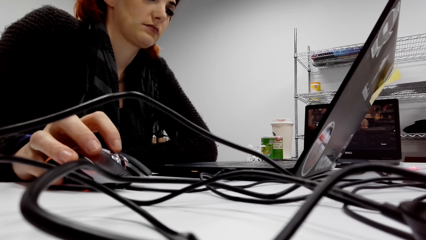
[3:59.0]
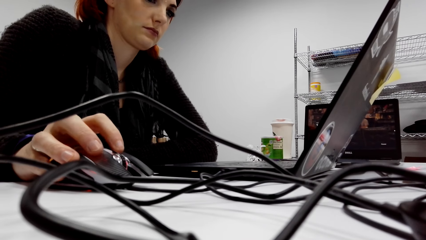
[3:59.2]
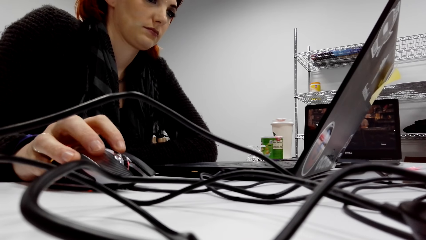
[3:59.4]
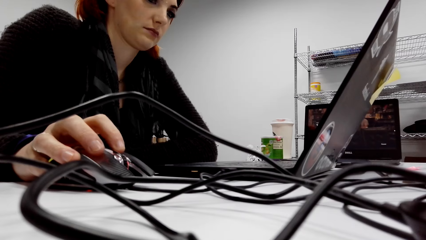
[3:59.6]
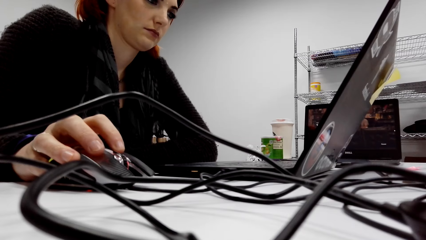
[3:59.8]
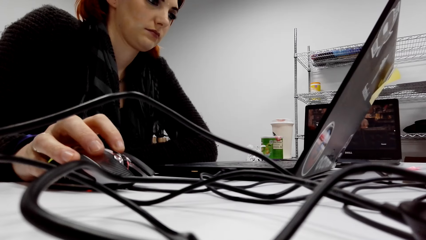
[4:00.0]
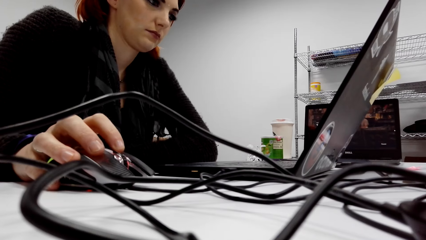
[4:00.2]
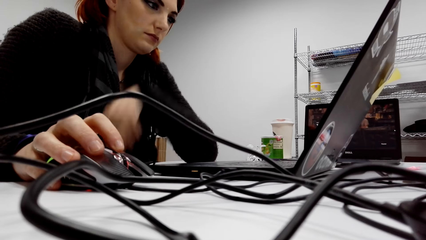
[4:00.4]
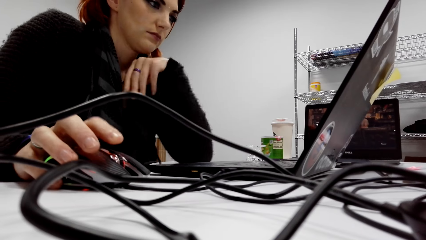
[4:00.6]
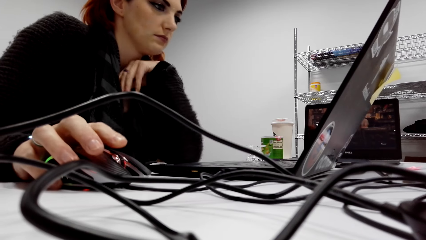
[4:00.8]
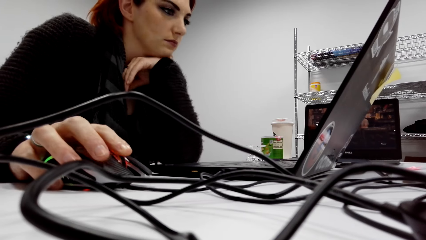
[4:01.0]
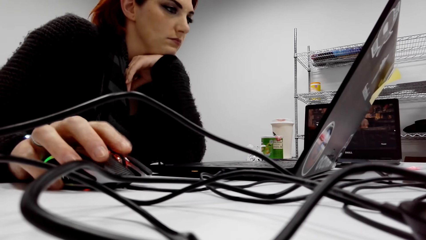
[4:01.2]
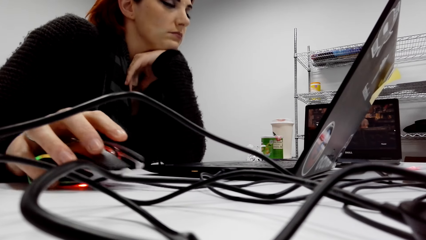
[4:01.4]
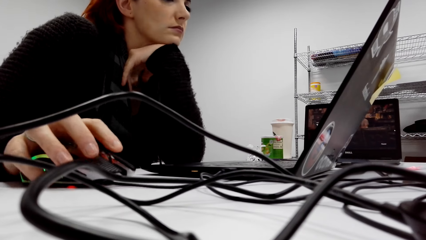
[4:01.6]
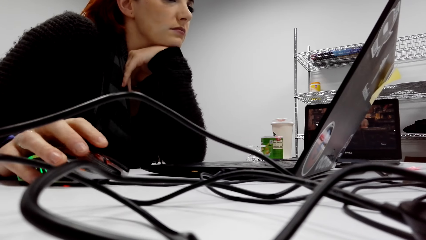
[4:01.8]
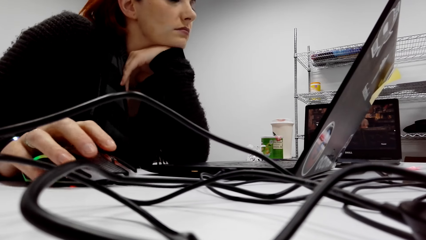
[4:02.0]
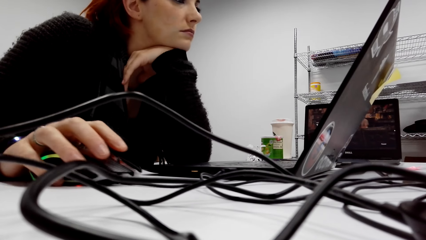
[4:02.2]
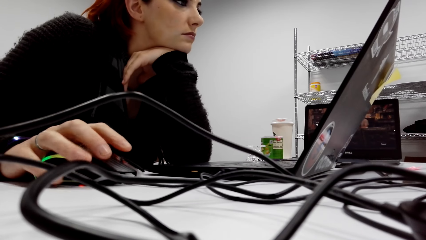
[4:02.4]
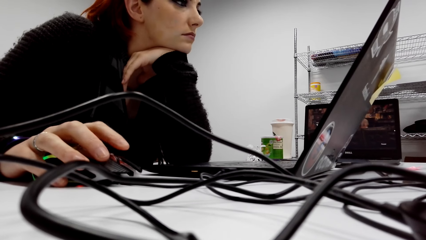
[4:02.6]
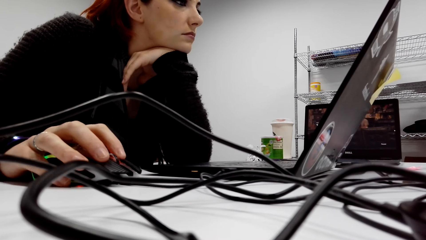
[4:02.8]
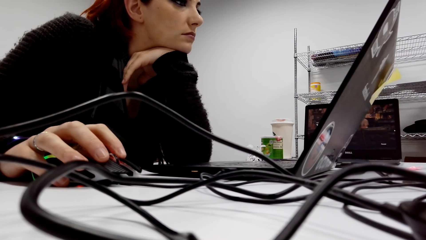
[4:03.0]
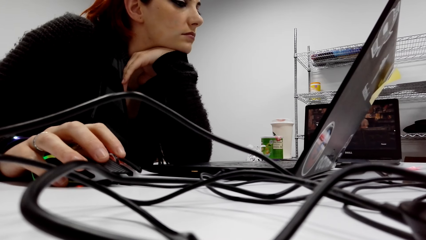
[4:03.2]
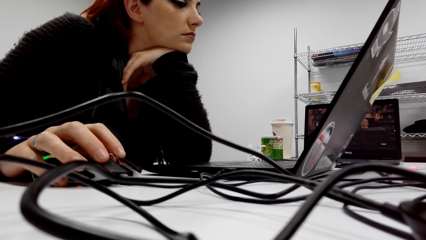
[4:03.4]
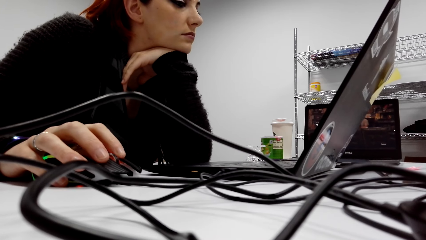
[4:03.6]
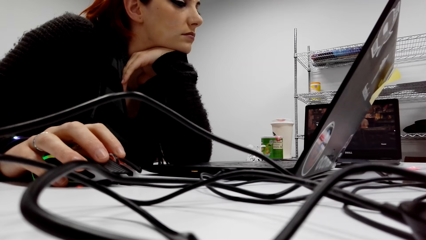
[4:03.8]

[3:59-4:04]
A lady scrolls the mouse.

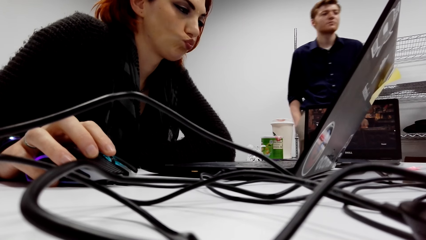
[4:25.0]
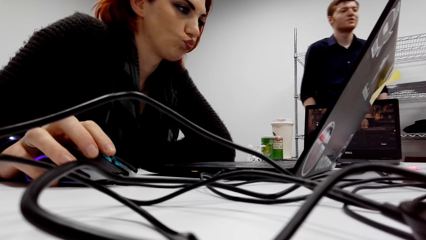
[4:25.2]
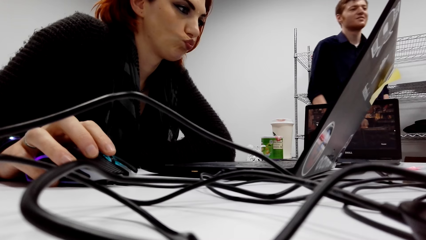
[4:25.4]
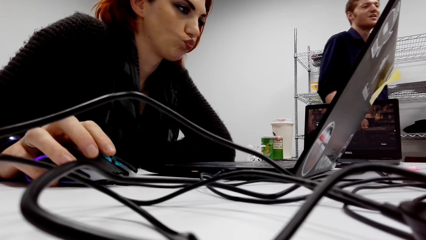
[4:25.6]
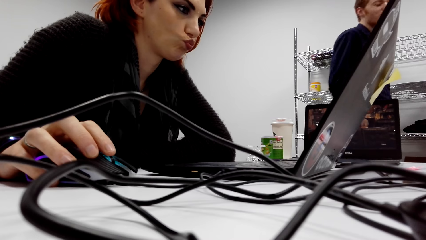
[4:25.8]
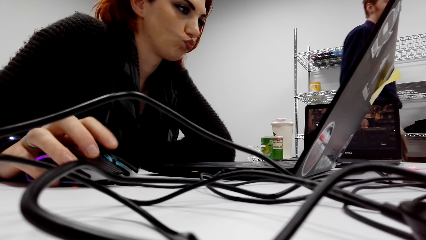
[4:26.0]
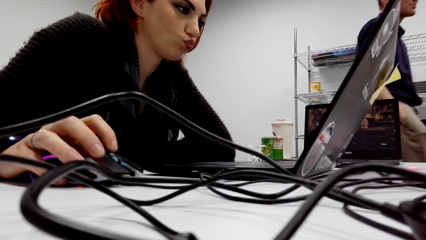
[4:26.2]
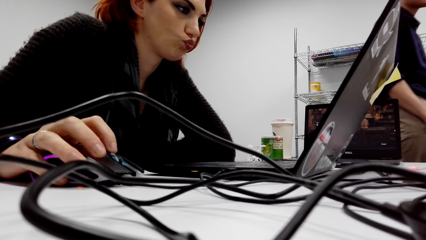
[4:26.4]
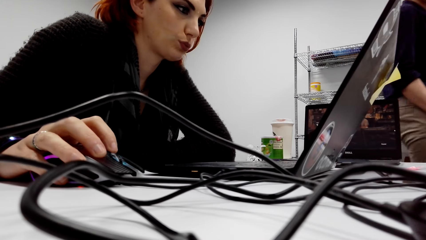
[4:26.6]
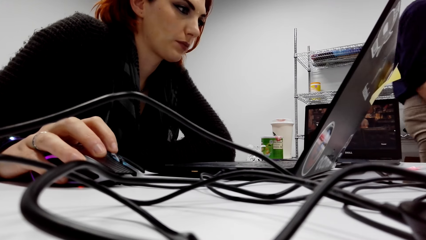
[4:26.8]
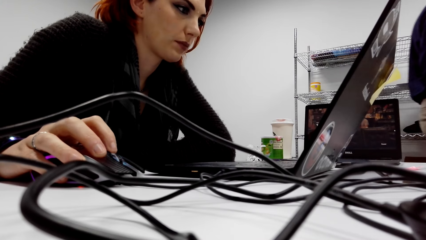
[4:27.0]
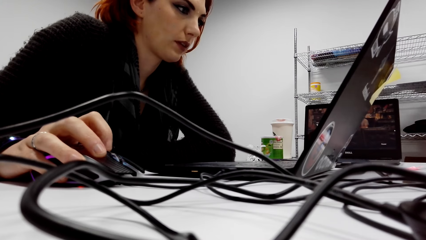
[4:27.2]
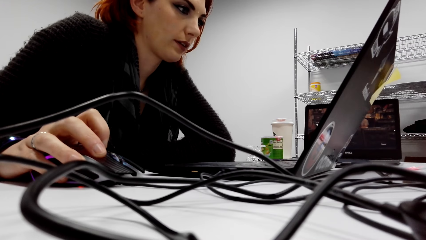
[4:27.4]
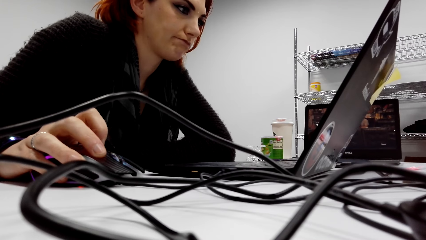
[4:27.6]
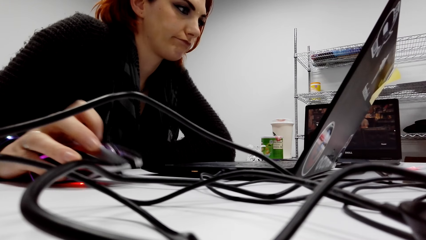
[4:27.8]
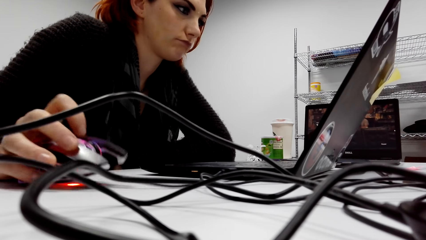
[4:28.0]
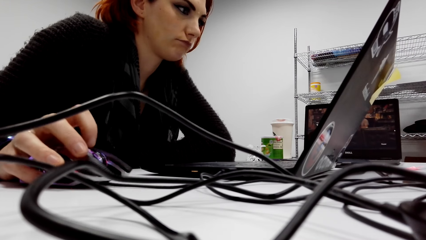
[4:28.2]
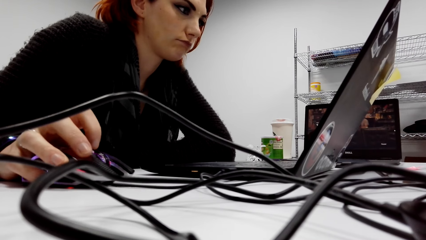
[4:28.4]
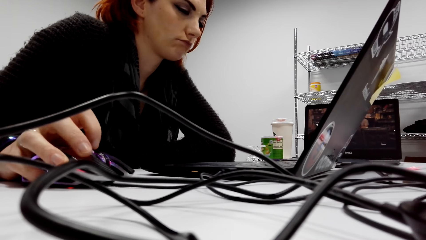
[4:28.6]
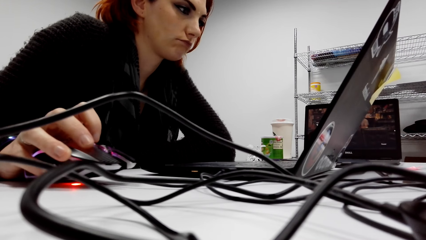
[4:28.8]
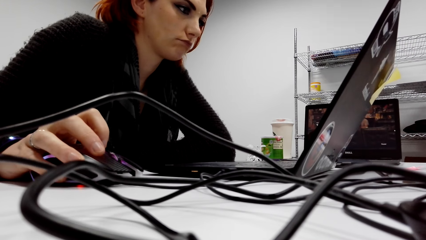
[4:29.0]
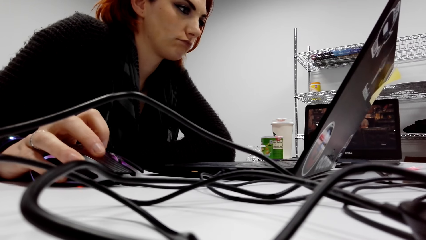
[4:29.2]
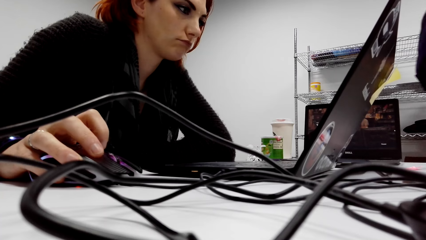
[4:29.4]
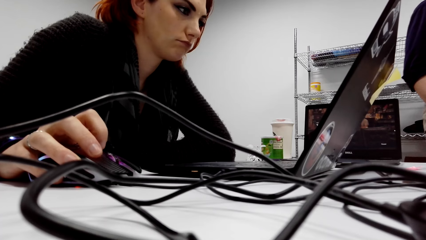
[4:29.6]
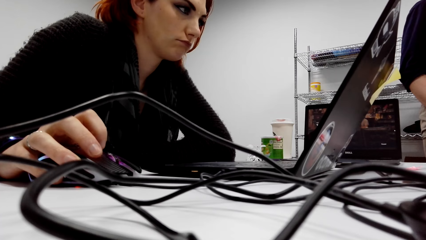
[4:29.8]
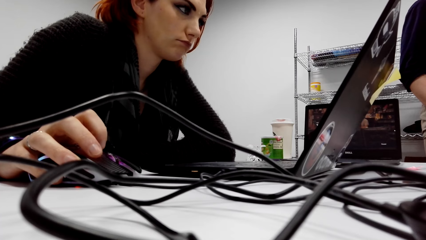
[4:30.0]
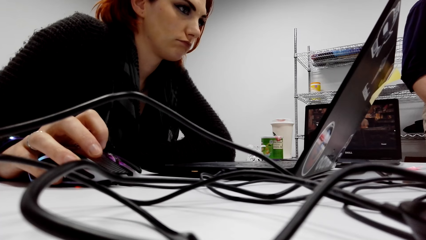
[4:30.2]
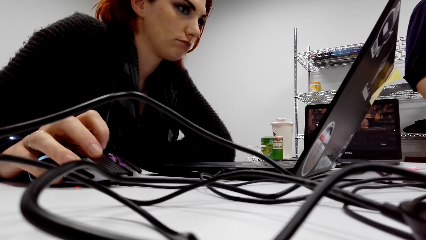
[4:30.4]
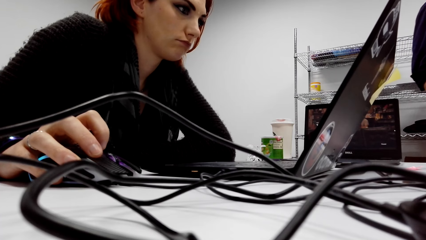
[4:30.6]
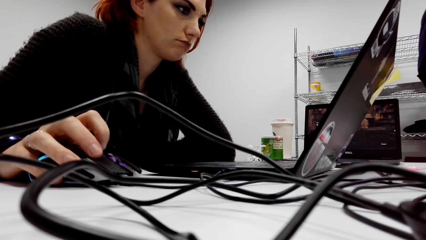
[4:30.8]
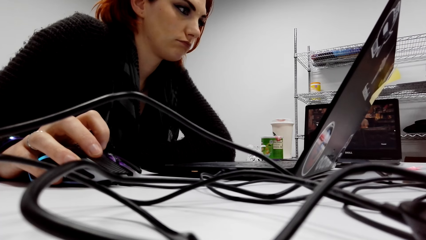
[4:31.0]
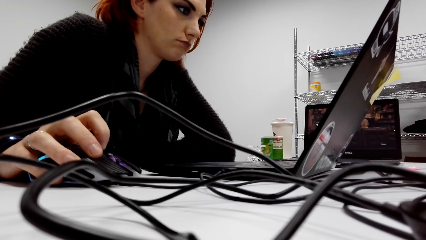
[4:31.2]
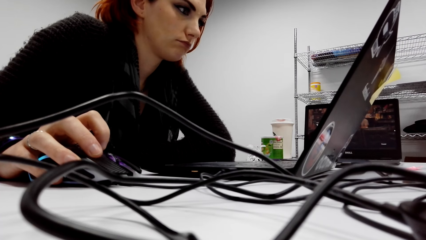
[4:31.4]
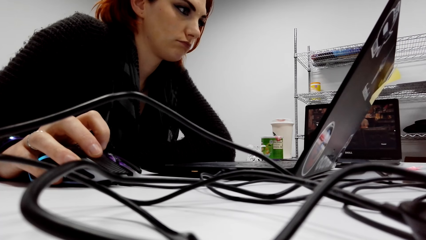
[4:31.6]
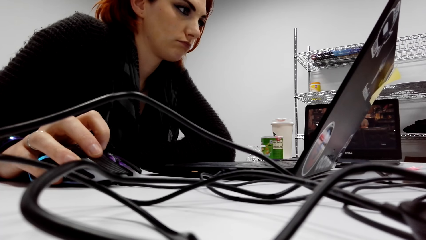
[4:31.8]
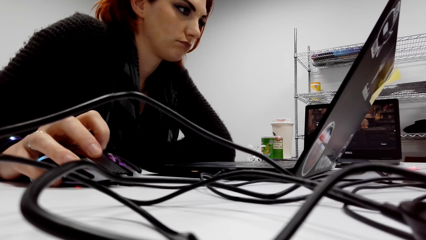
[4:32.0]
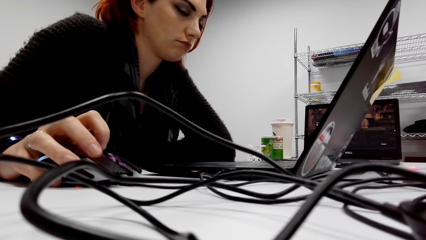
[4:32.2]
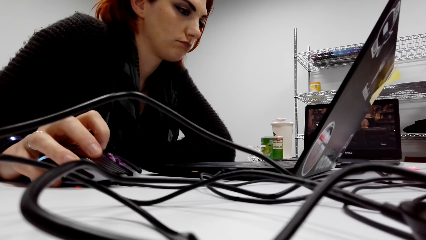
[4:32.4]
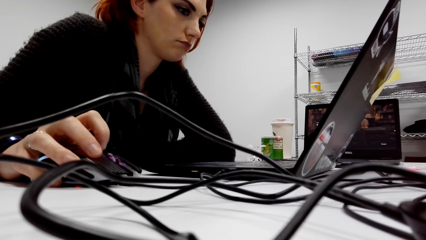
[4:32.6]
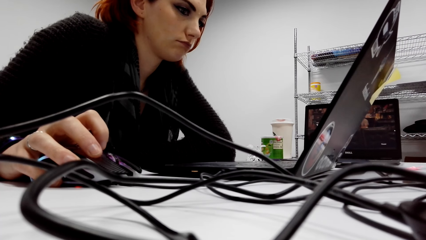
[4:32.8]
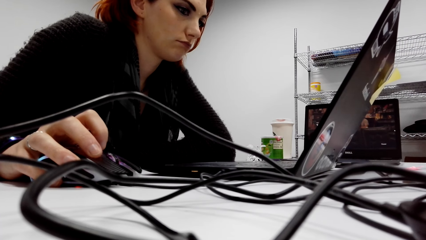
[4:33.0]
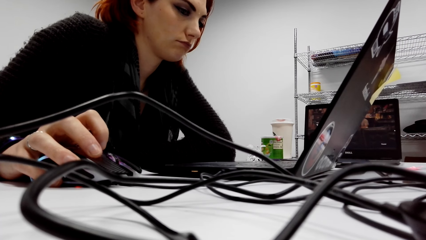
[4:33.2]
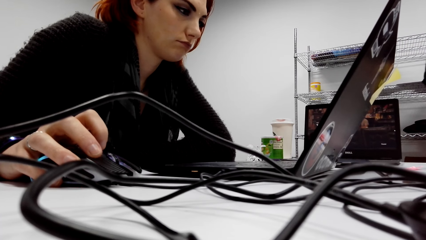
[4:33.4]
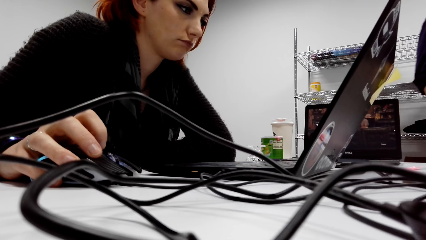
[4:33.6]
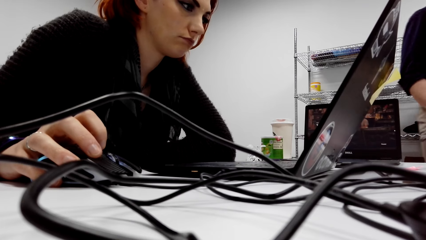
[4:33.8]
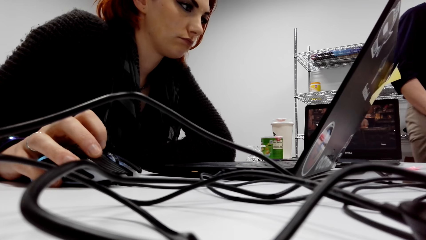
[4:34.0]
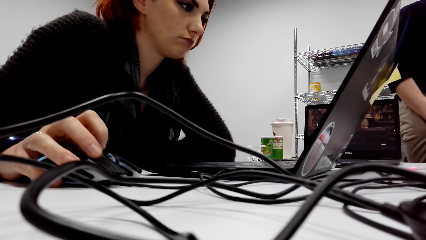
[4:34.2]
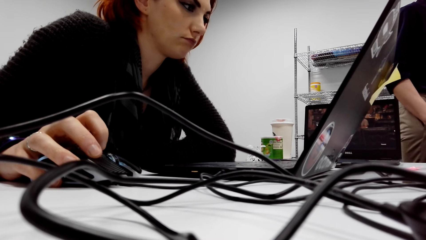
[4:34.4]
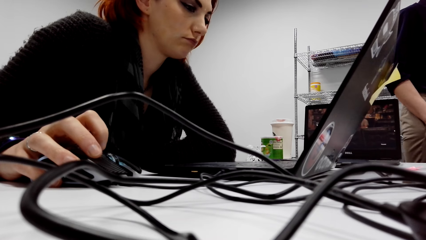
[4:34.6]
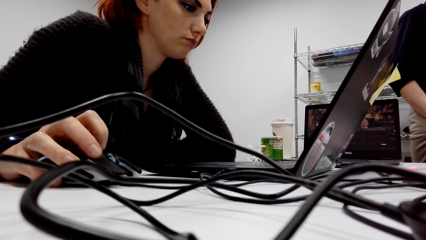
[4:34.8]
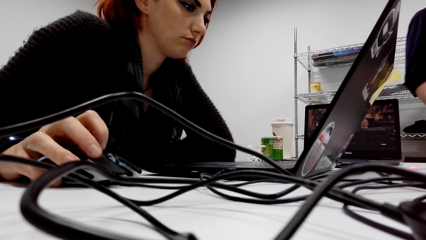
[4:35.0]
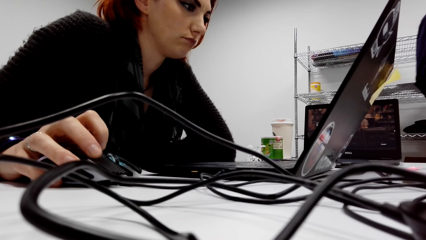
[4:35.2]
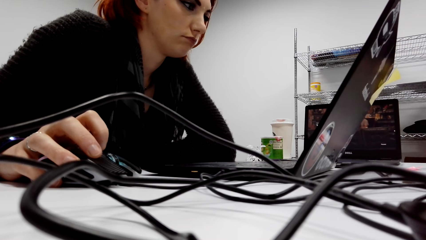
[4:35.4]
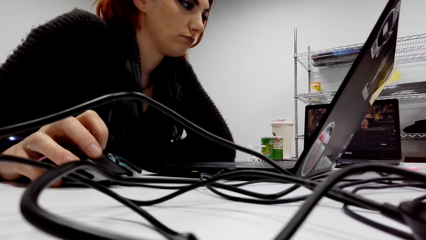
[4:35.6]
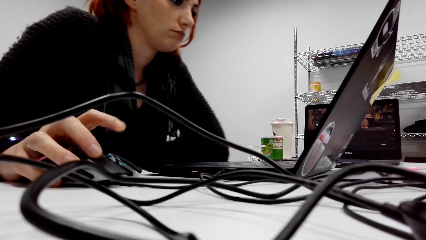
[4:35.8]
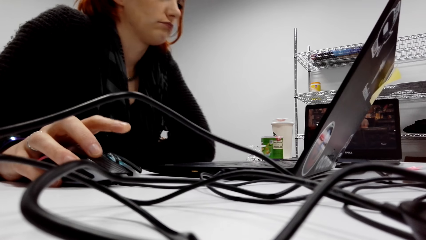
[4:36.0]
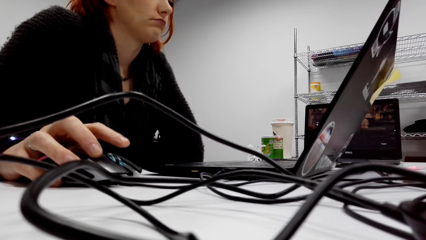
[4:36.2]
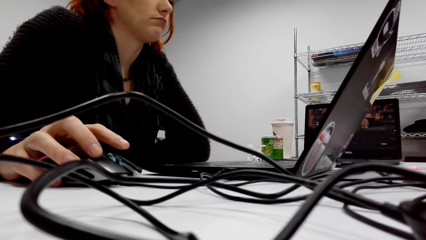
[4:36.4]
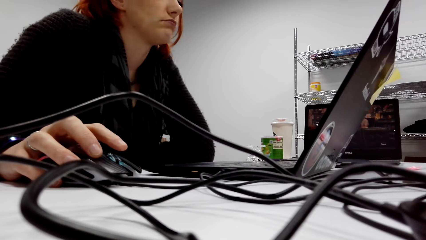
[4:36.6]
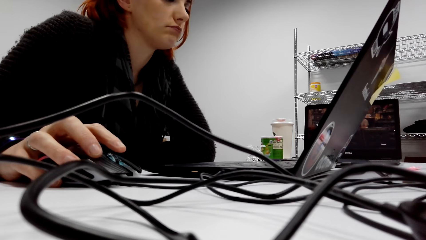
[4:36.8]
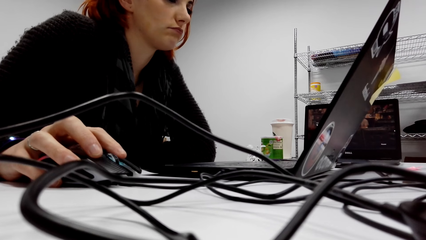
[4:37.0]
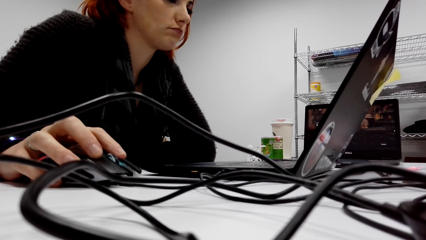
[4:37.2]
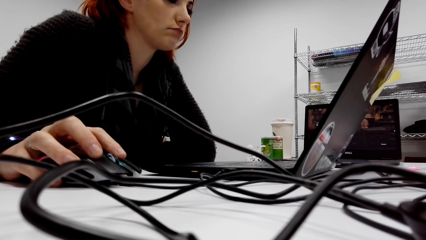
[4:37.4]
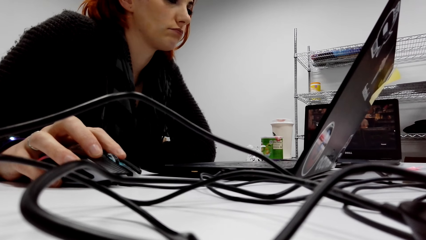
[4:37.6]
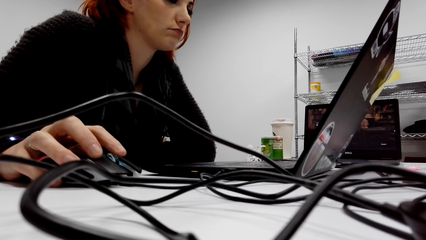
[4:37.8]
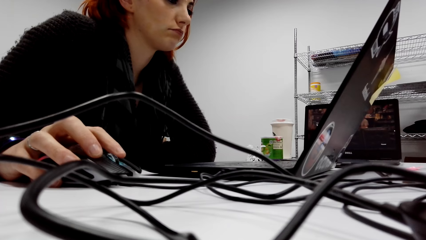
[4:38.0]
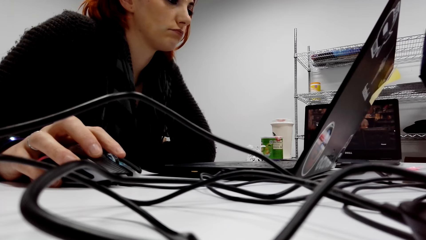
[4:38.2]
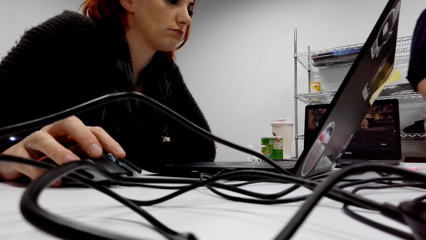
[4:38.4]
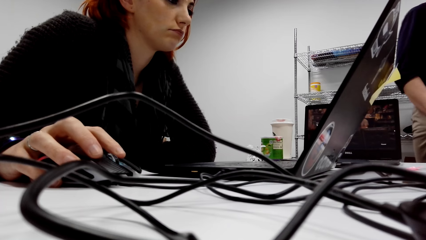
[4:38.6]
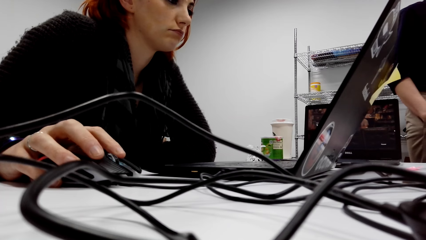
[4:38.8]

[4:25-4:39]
A lady scrolls the mouse.
